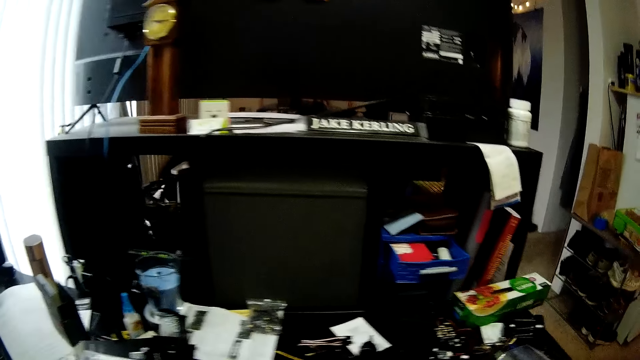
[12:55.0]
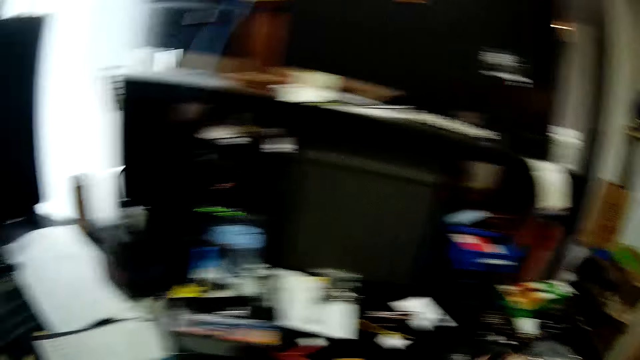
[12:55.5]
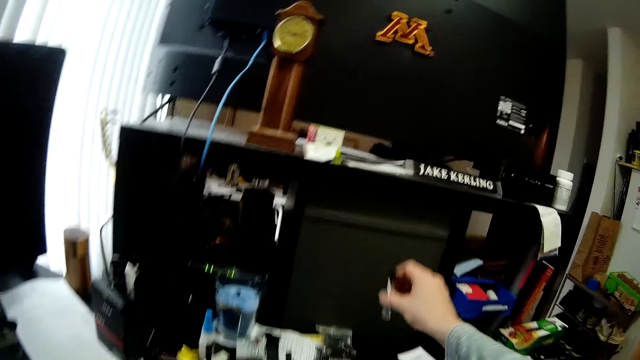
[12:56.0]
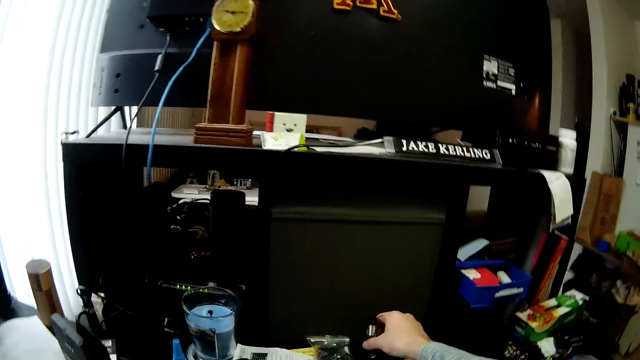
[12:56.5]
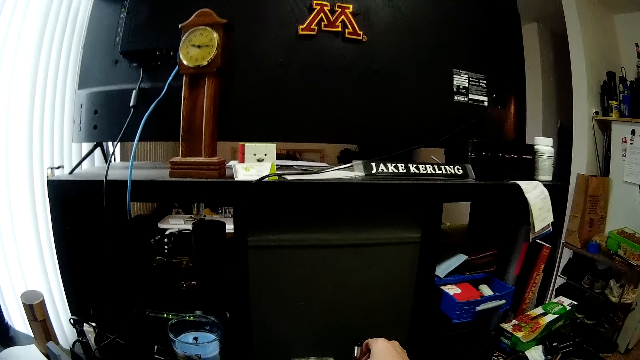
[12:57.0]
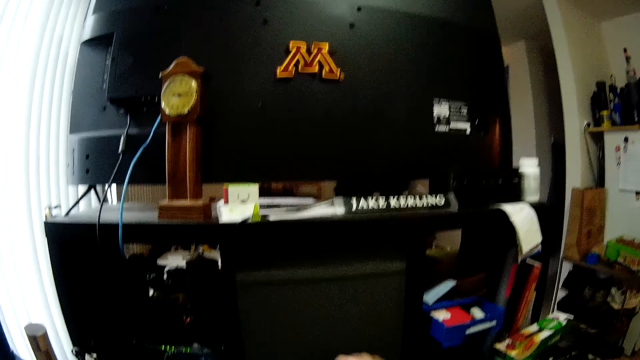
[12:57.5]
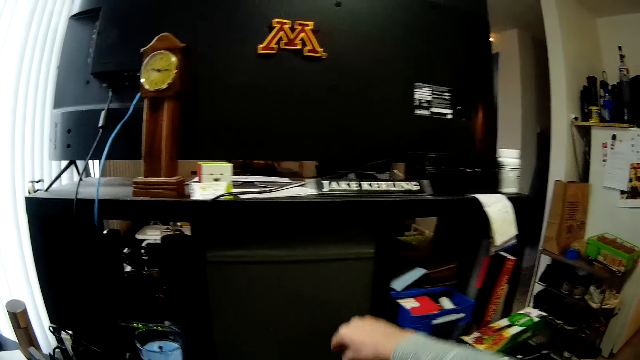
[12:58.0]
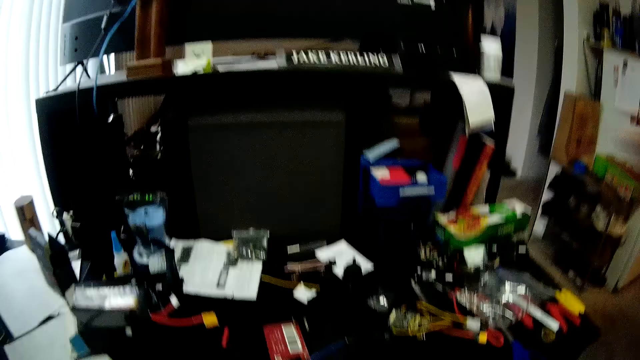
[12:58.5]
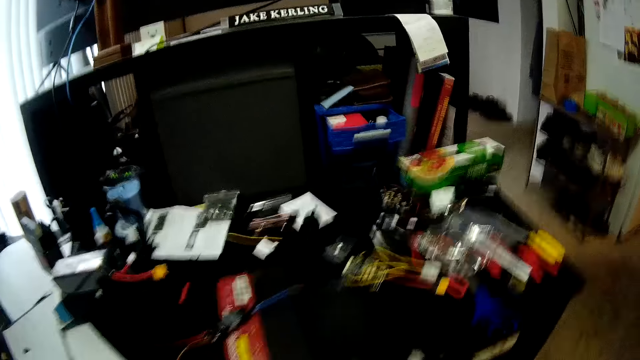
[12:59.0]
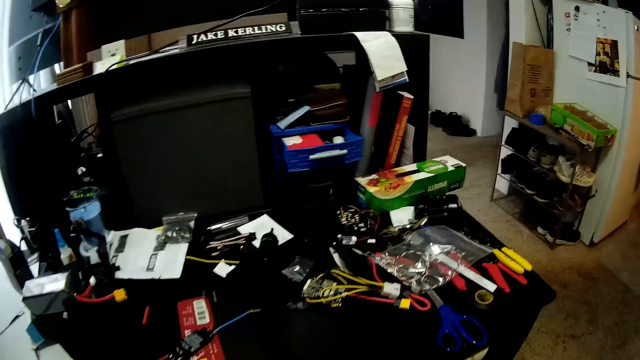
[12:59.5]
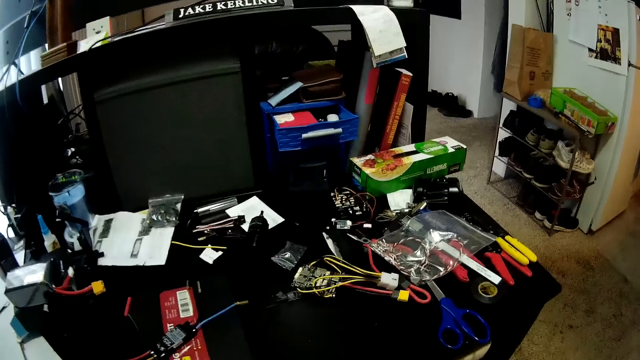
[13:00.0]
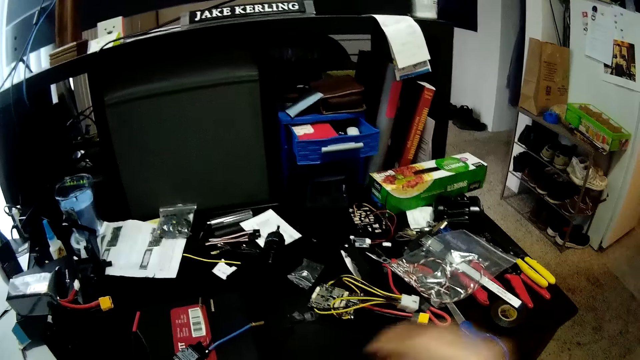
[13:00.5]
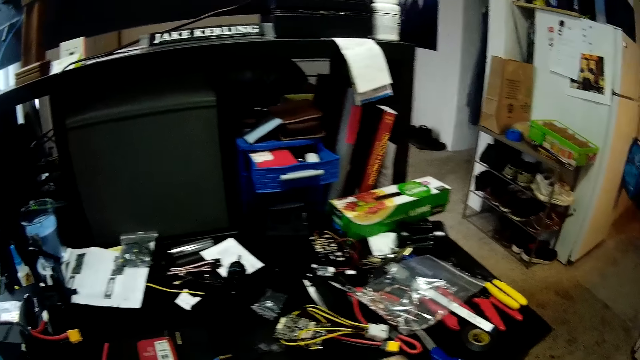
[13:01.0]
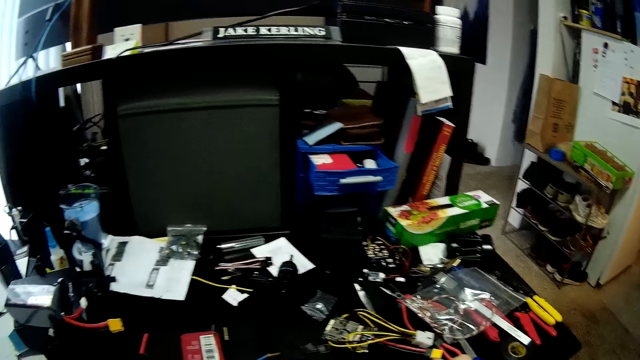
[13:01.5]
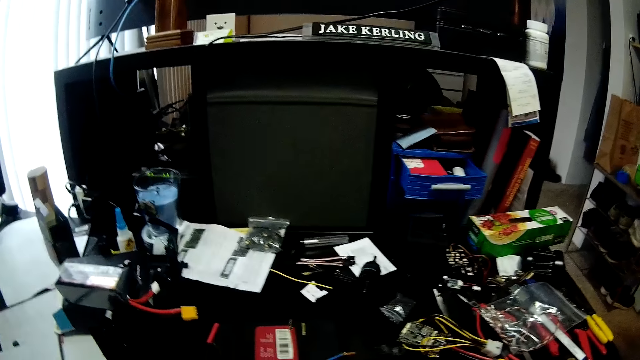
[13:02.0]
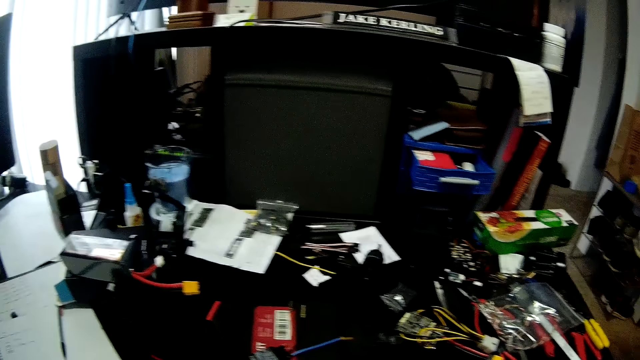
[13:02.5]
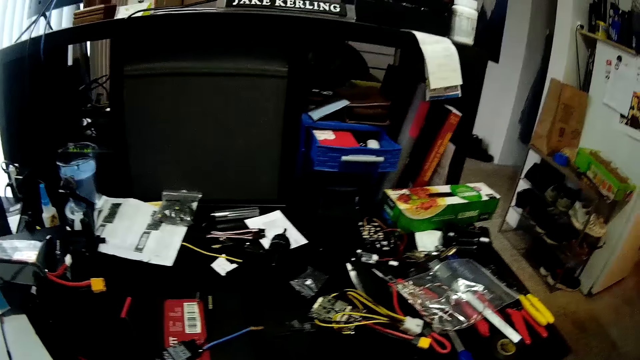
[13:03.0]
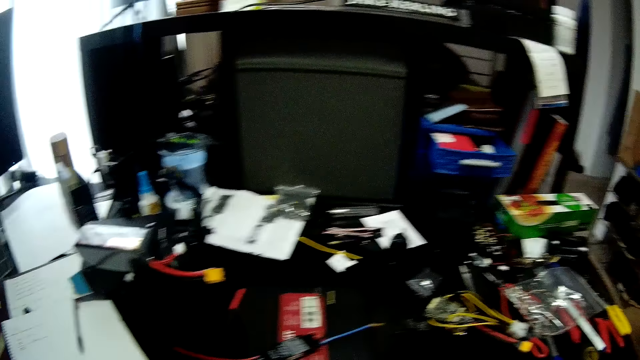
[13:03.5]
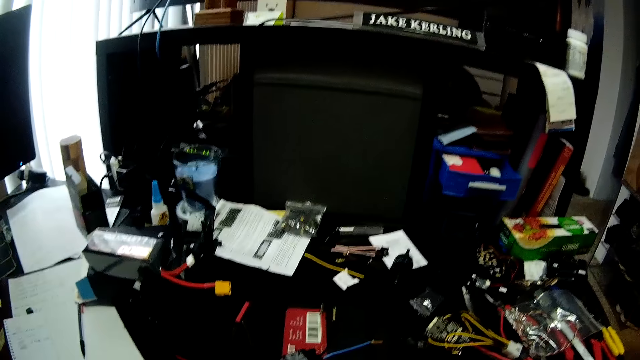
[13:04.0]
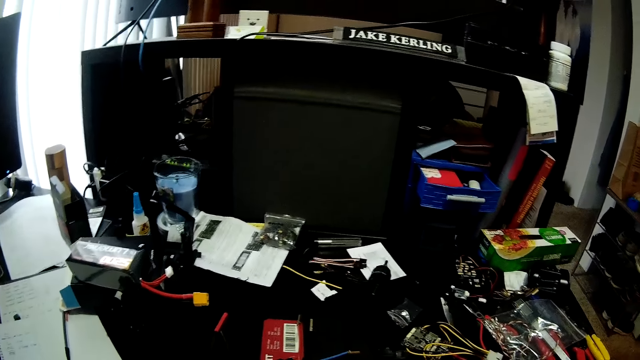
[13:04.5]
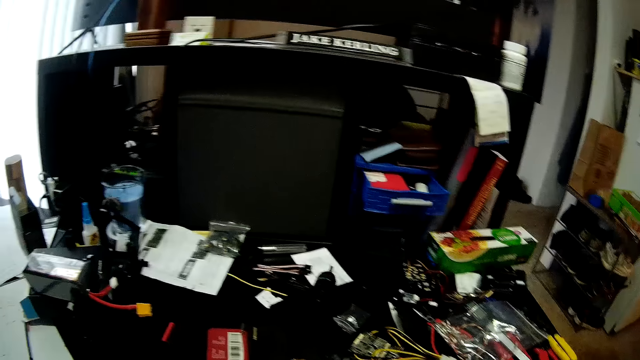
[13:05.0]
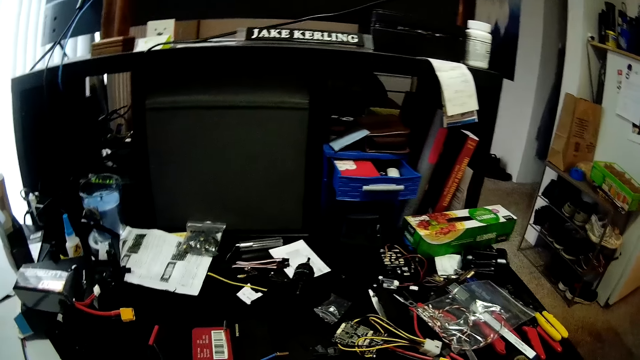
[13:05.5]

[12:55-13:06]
The camera wearer puts a solder on top of the chest drawer.

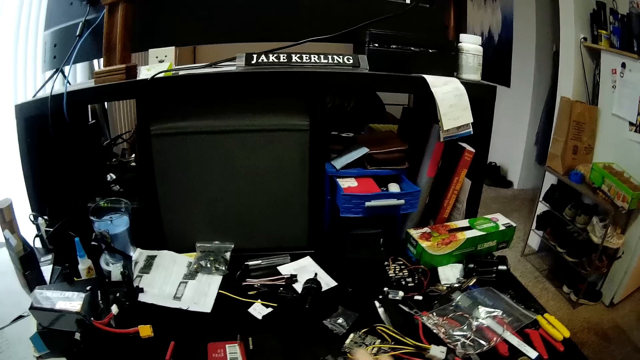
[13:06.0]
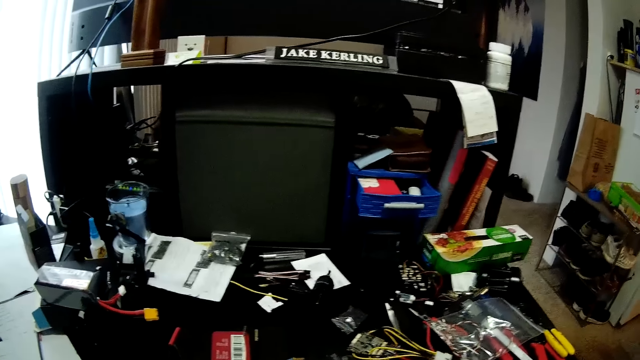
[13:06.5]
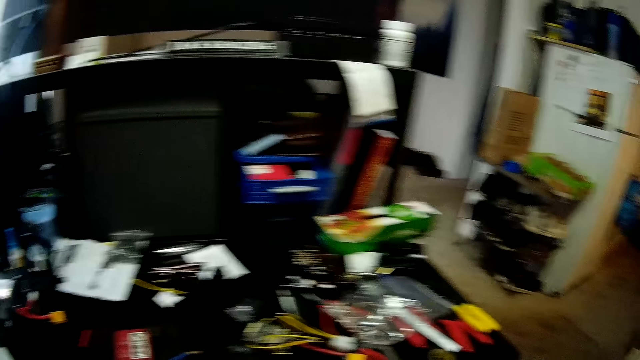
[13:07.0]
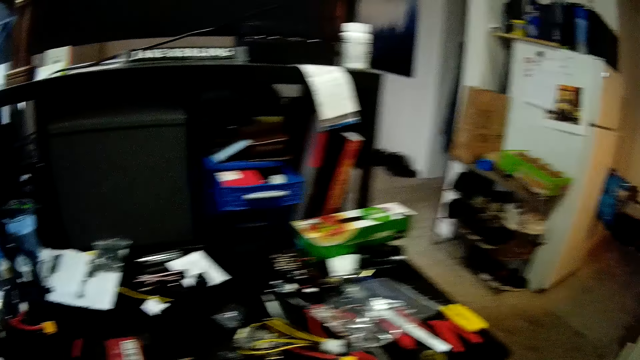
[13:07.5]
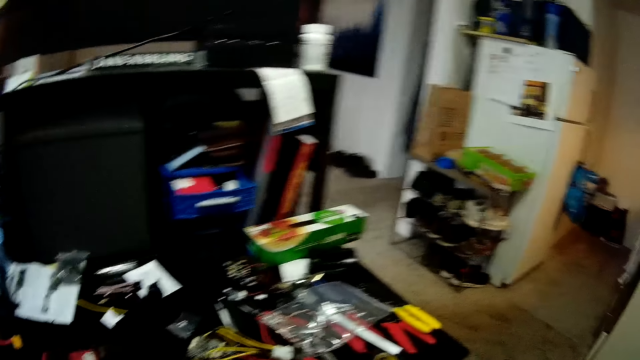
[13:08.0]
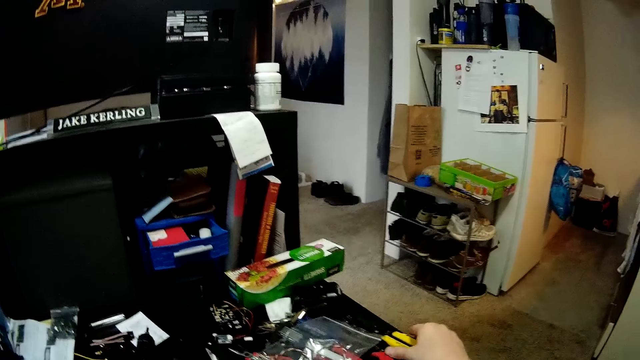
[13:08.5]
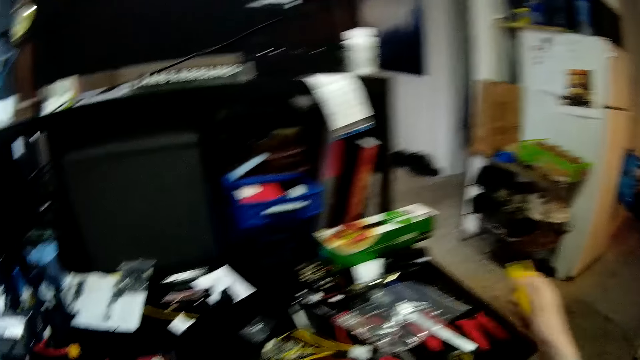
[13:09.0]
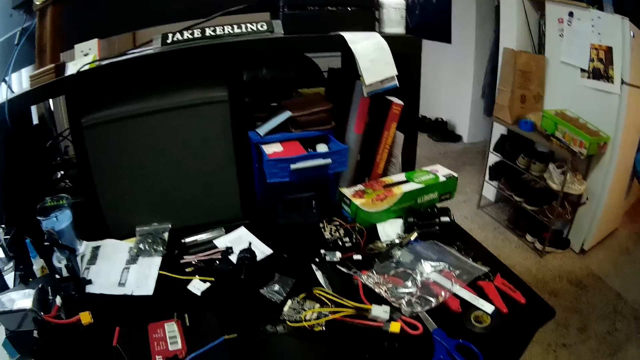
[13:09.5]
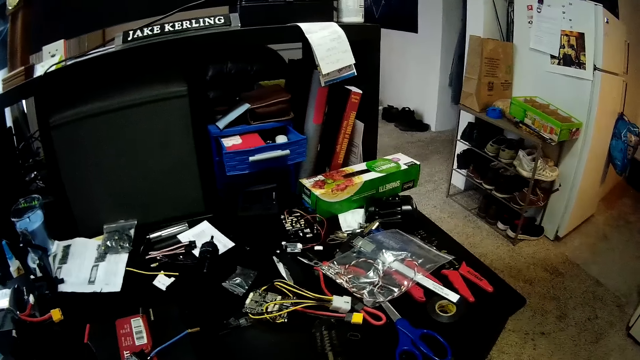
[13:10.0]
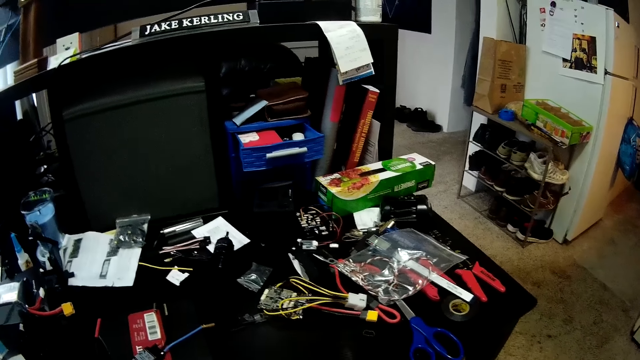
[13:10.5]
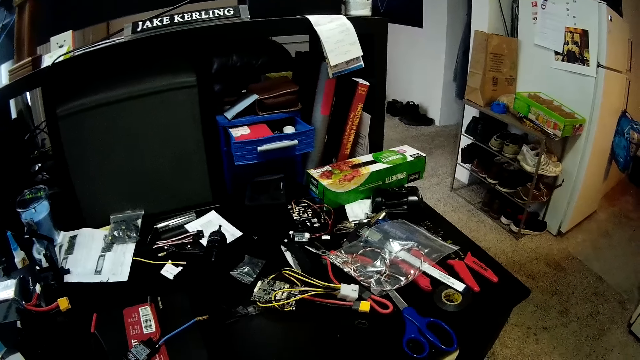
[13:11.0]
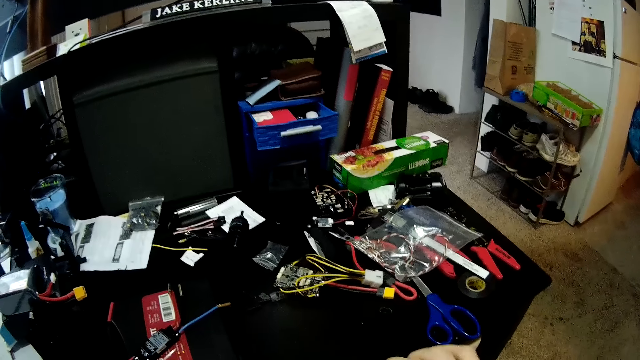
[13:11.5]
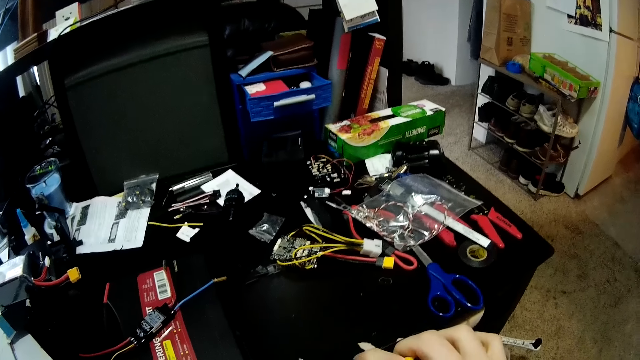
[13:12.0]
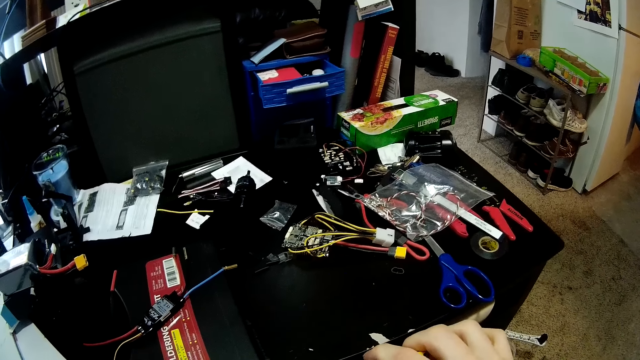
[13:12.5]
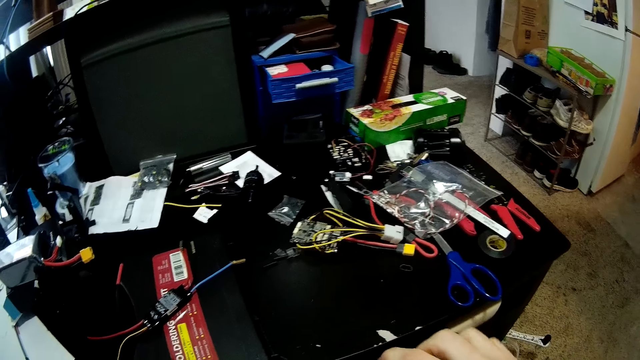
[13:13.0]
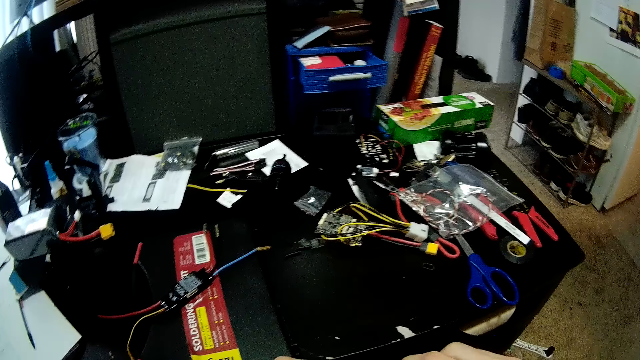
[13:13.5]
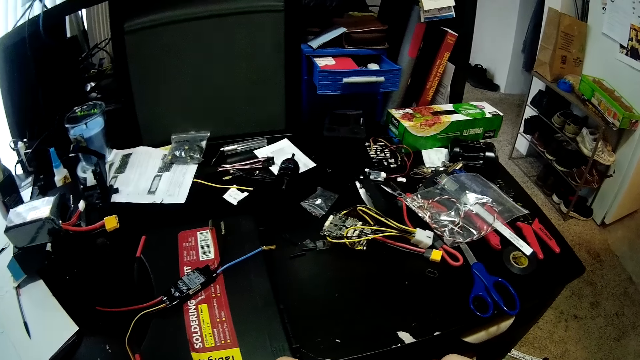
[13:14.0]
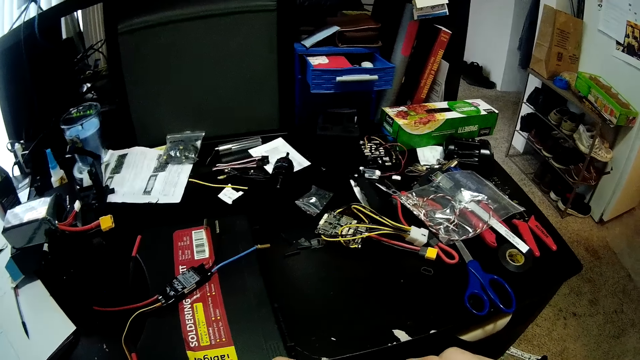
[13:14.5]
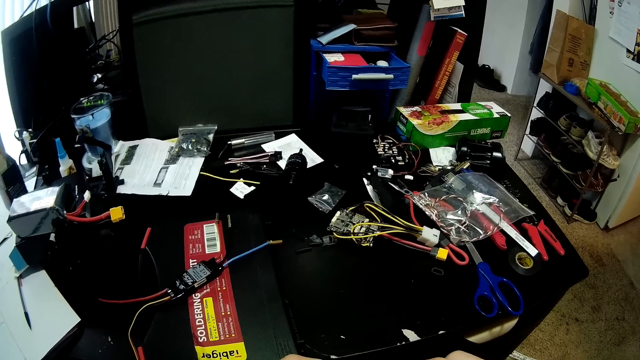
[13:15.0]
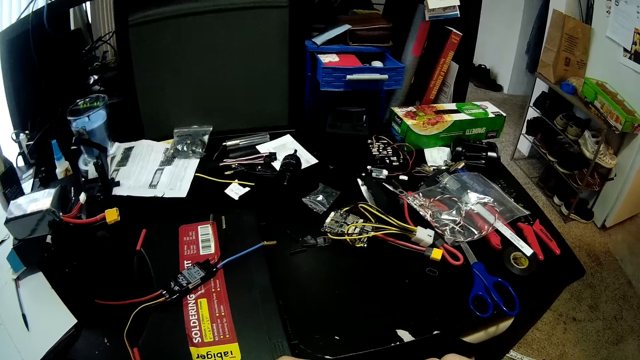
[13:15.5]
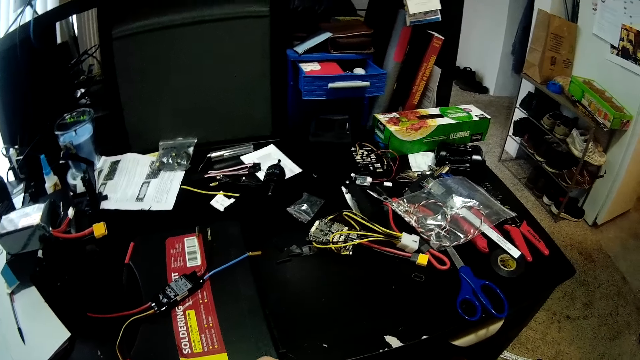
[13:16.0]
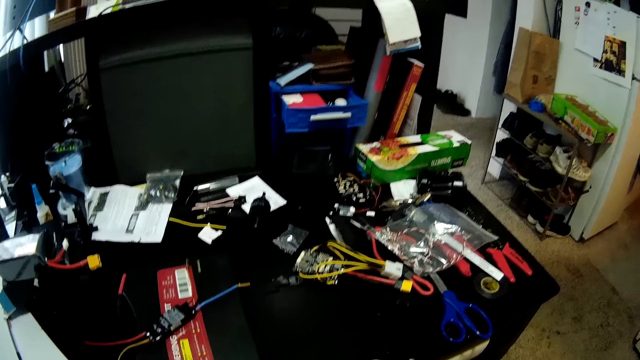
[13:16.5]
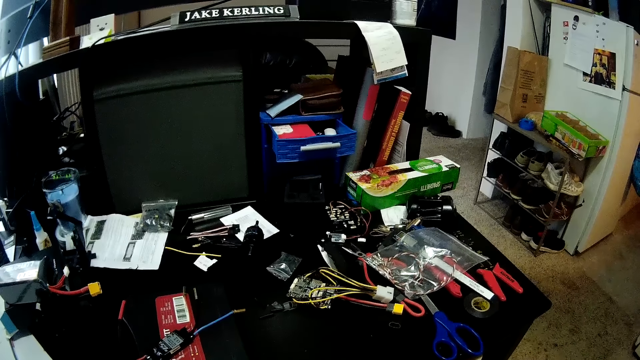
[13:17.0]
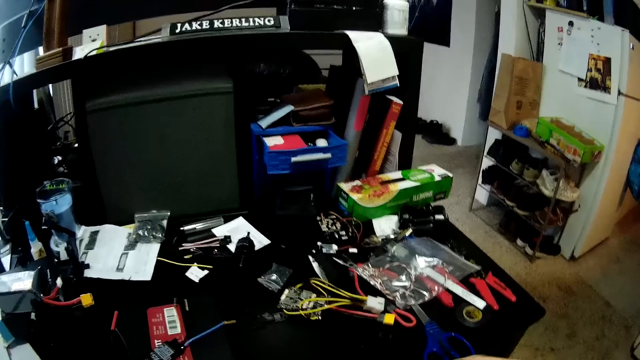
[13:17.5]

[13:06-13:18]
The camera wearer takes pliers.
